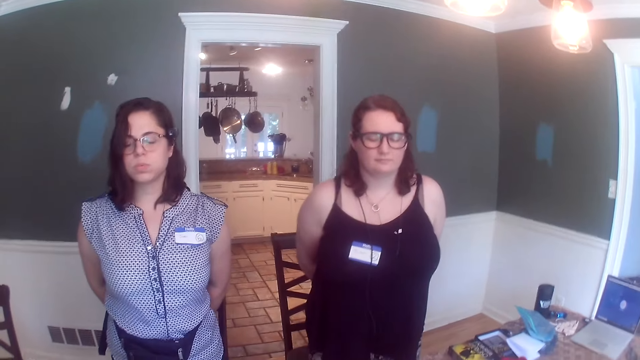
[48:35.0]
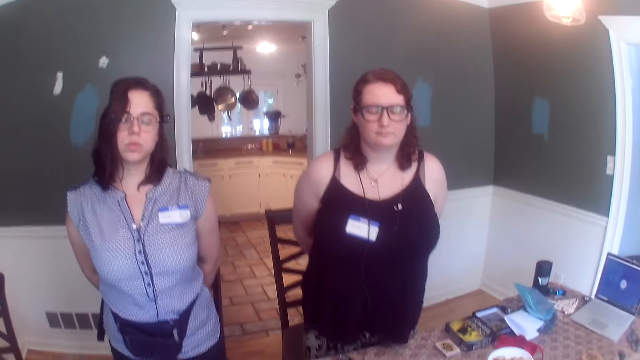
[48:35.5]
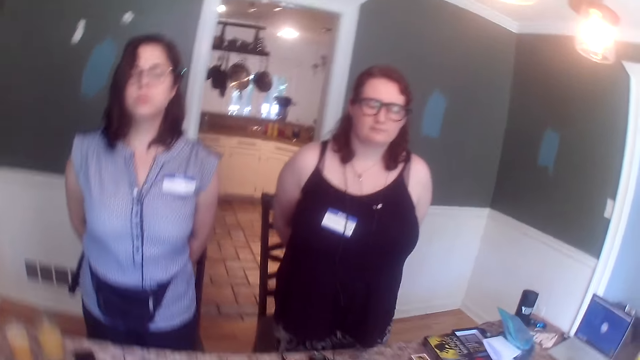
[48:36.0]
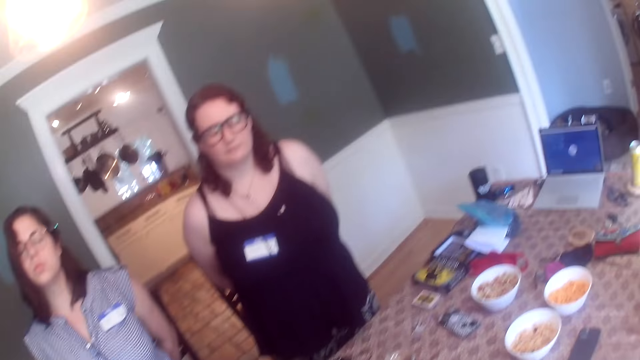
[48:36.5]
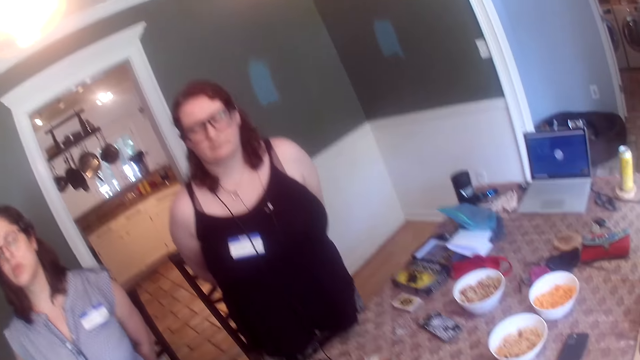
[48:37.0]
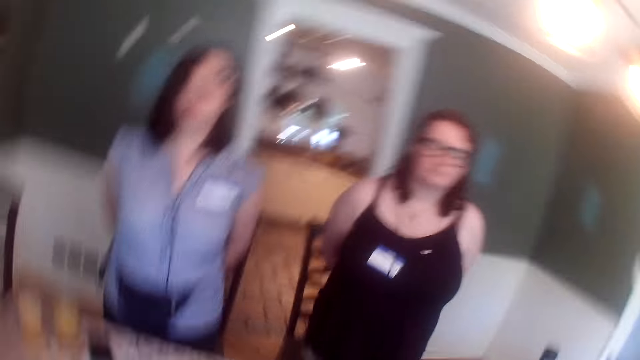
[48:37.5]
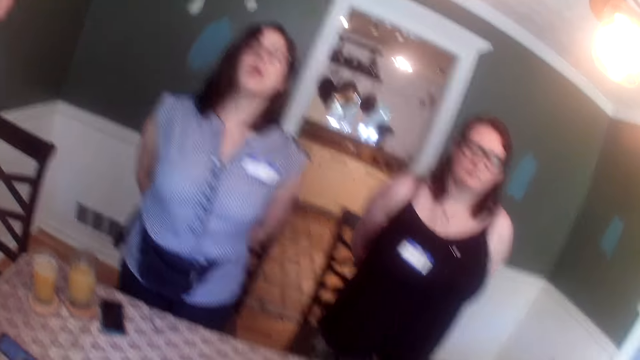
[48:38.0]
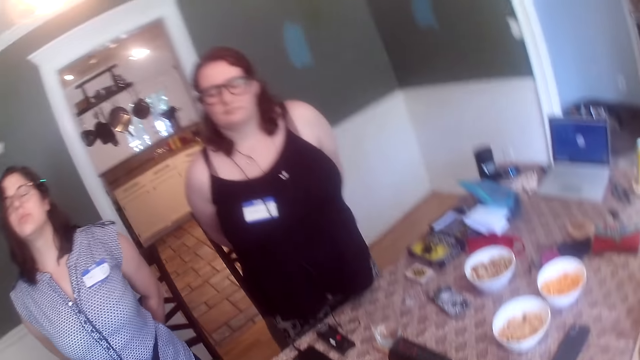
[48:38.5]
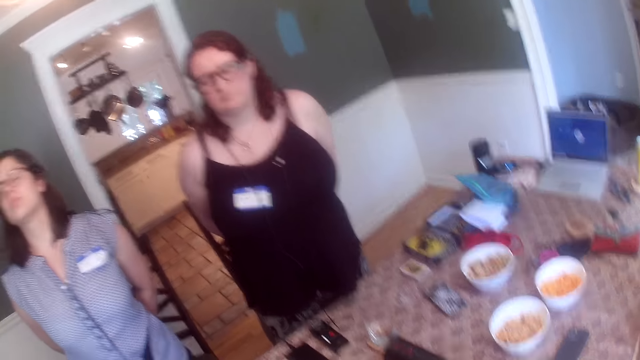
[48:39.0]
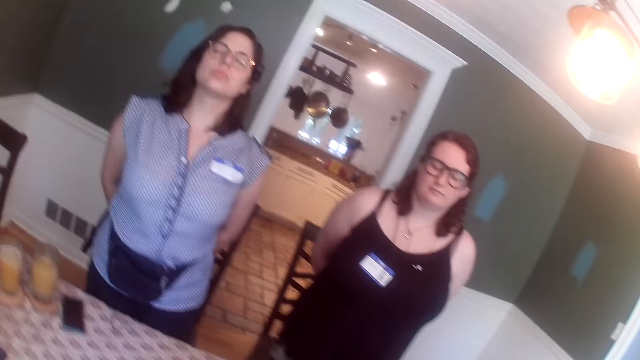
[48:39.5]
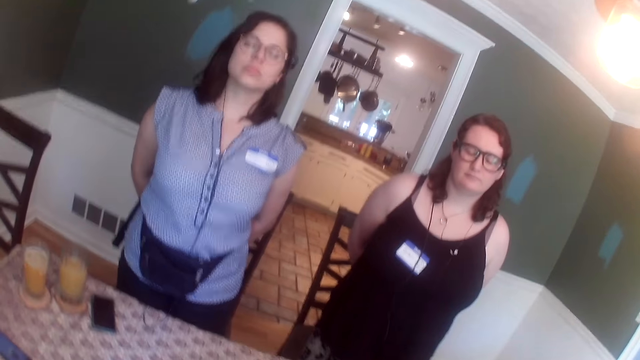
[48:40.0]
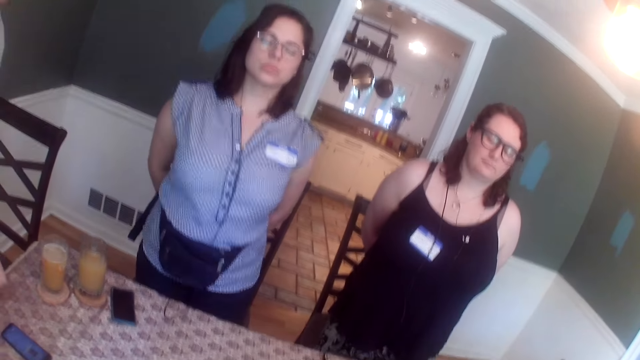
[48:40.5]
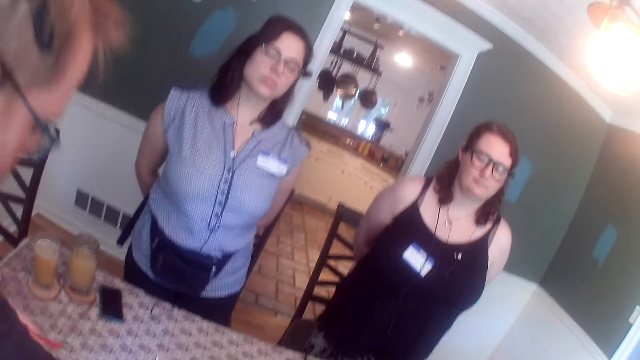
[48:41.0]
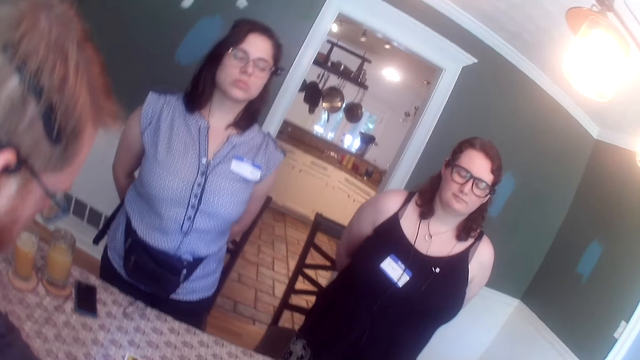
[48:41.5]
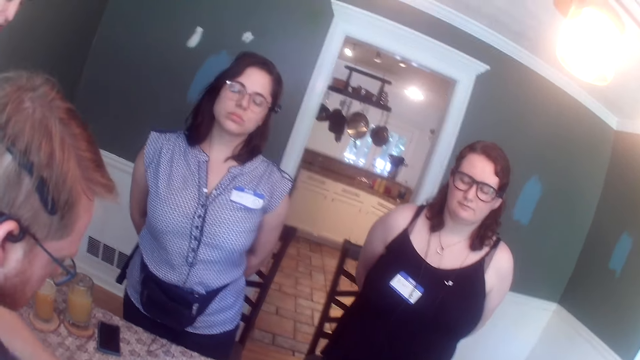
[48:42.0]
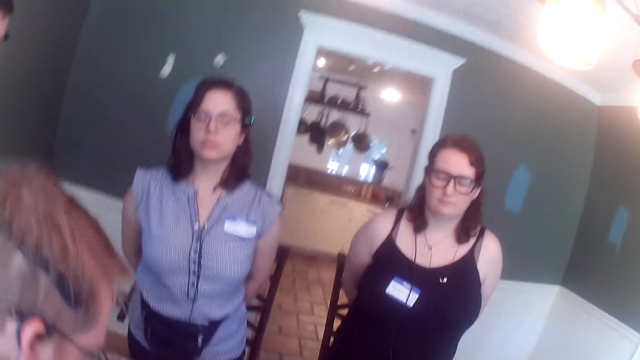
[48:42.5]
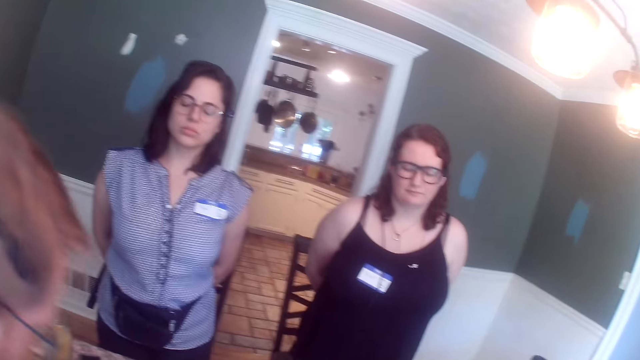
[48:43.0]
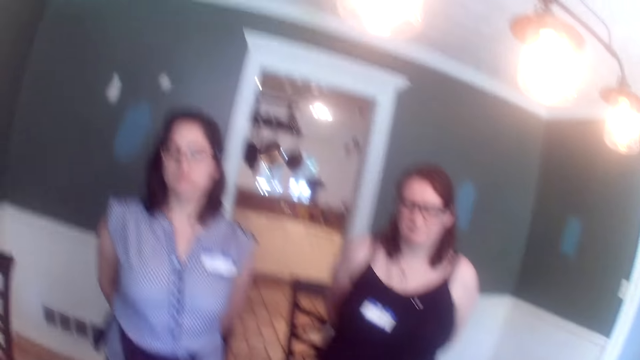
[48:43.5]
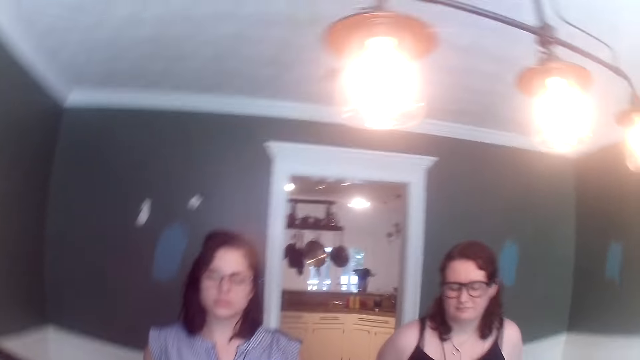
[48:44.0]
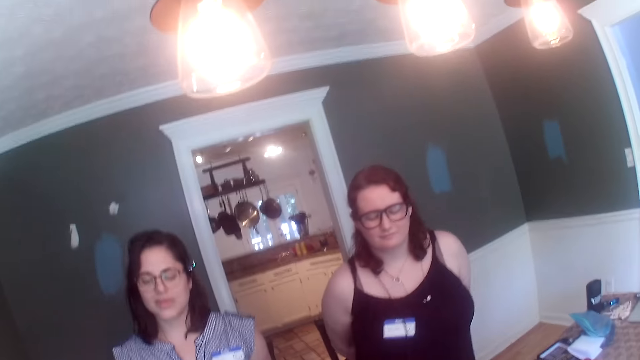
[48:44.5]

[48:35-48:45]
A man converses with the group of people at the table.

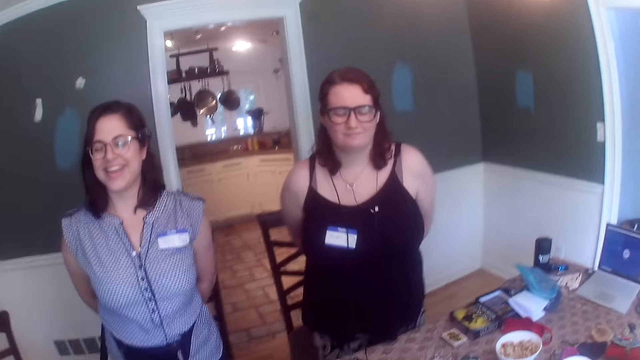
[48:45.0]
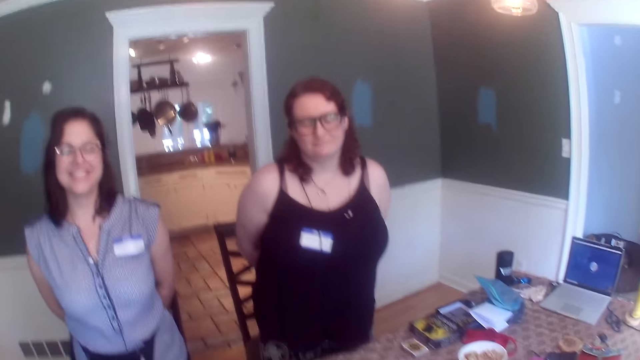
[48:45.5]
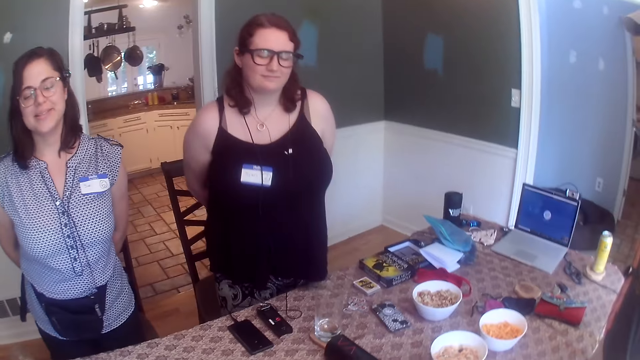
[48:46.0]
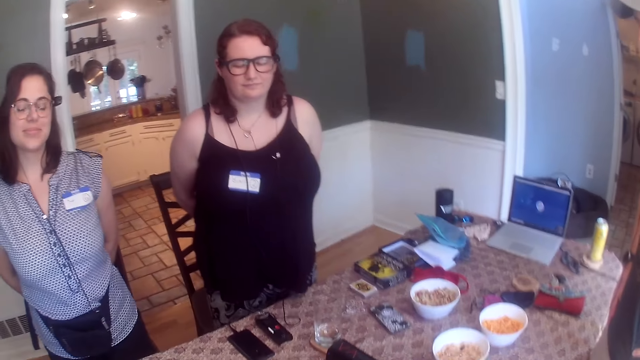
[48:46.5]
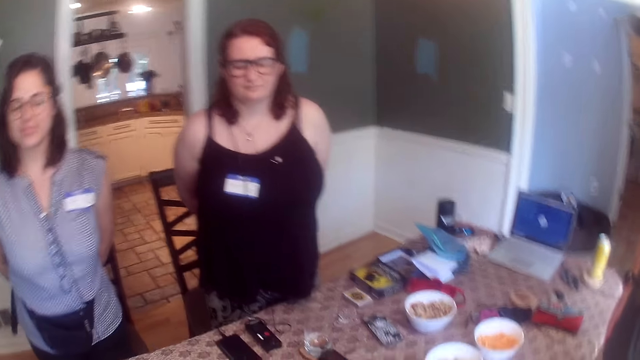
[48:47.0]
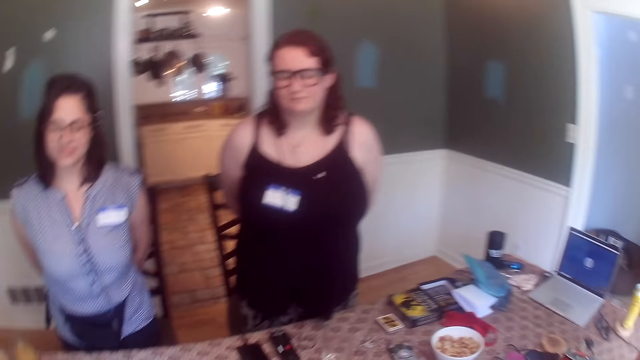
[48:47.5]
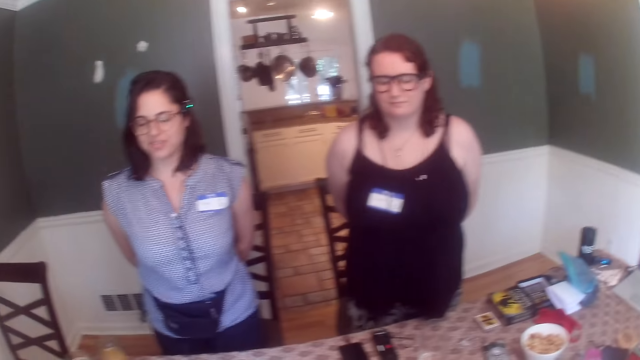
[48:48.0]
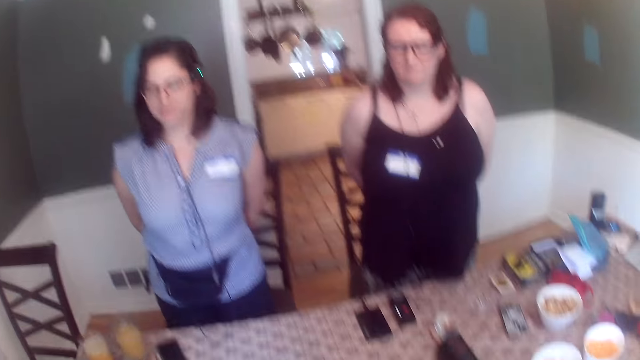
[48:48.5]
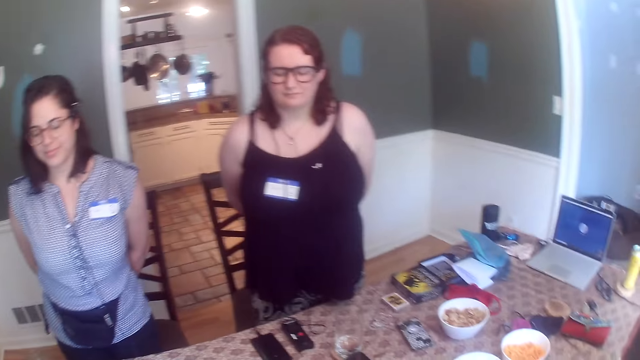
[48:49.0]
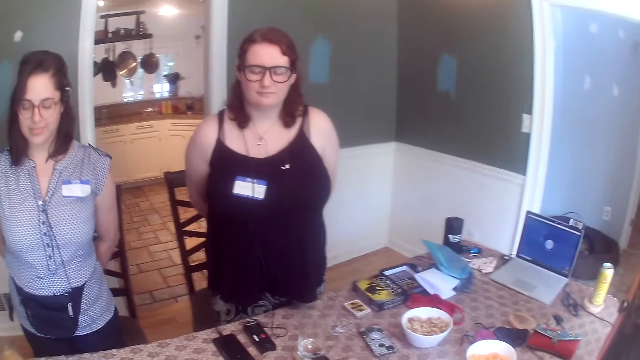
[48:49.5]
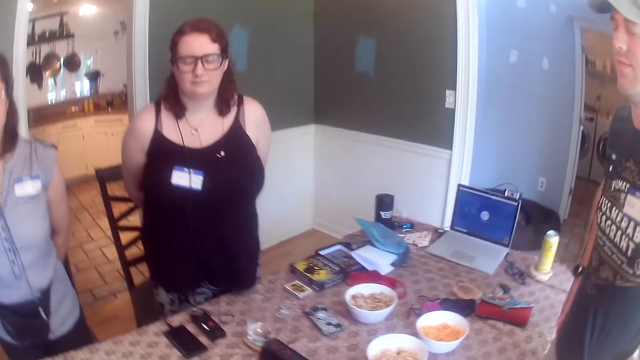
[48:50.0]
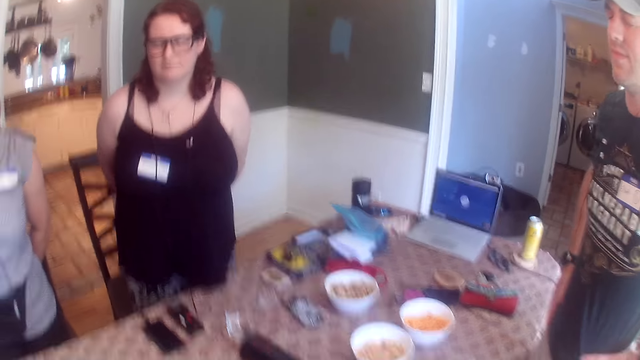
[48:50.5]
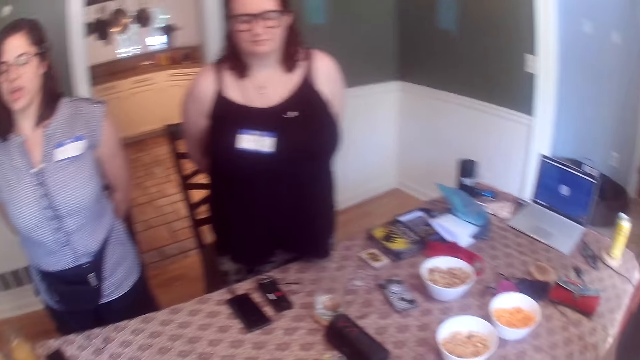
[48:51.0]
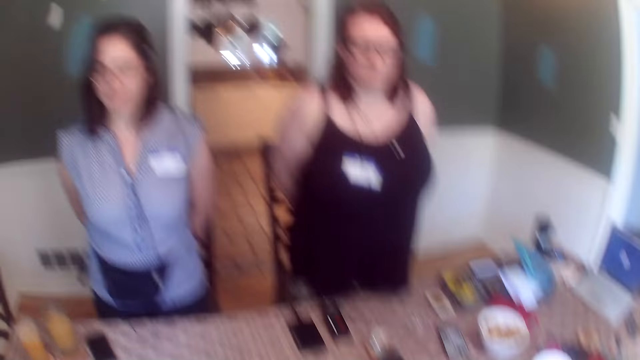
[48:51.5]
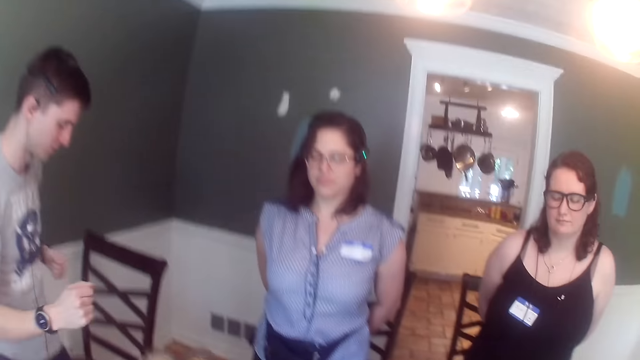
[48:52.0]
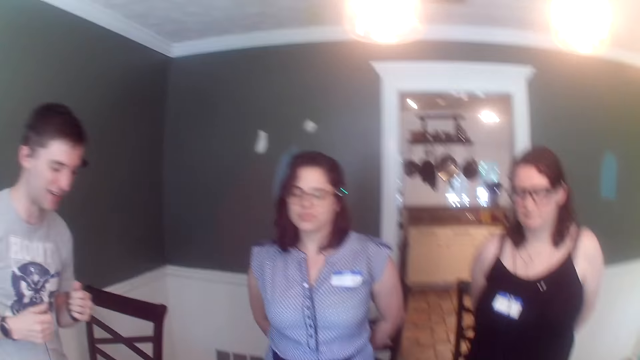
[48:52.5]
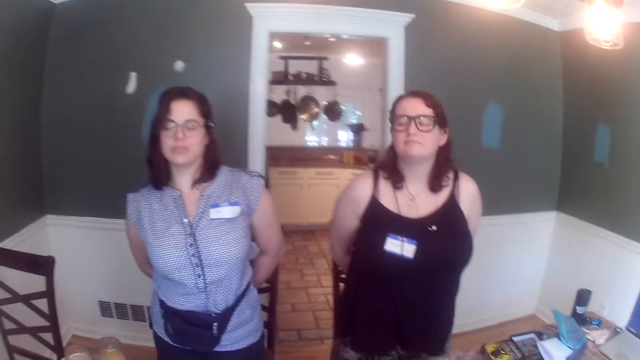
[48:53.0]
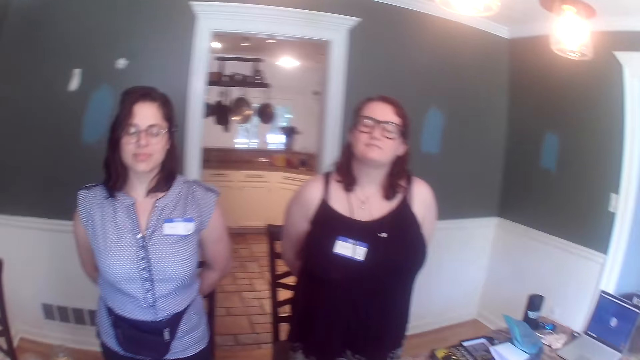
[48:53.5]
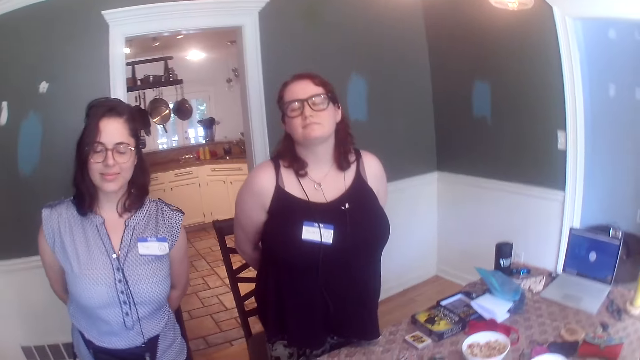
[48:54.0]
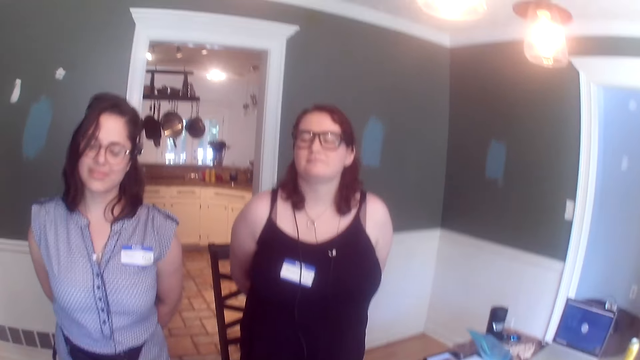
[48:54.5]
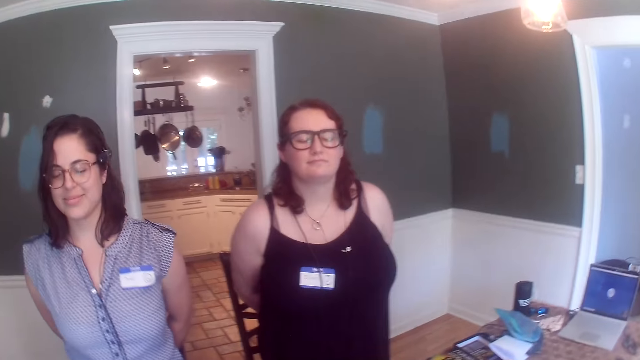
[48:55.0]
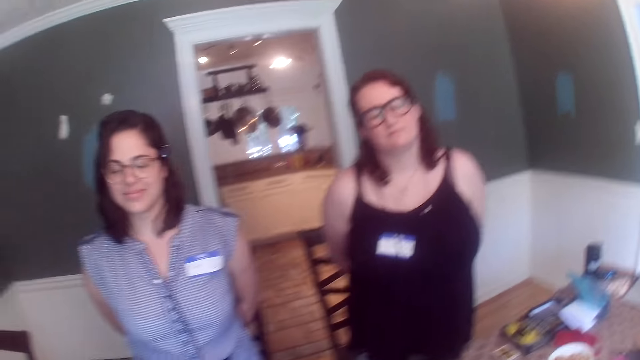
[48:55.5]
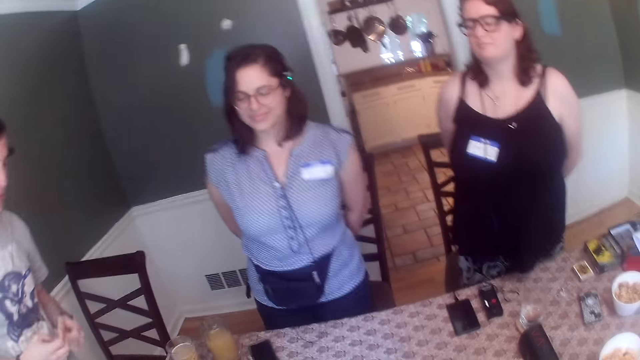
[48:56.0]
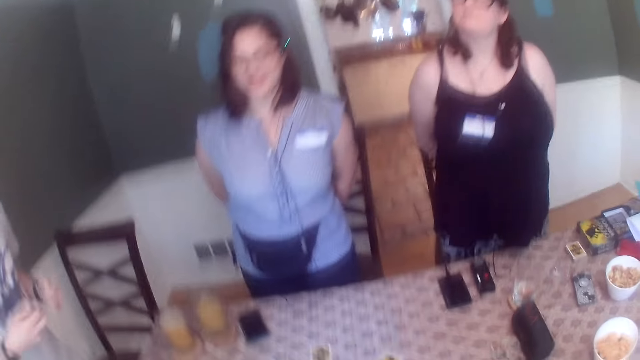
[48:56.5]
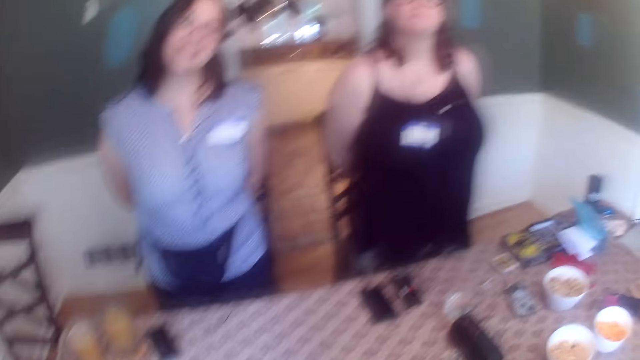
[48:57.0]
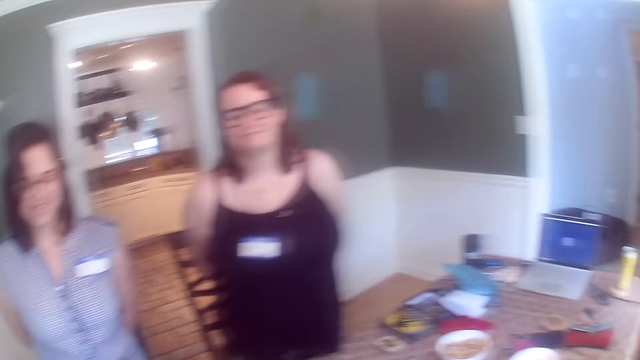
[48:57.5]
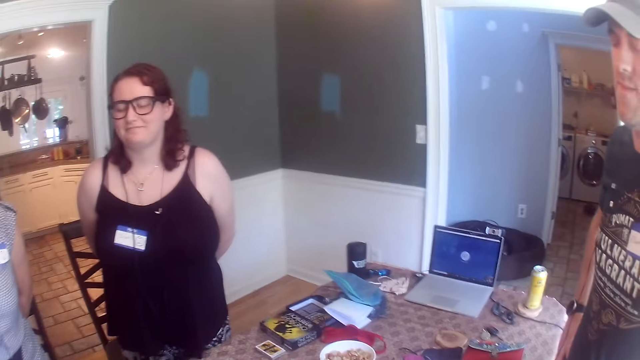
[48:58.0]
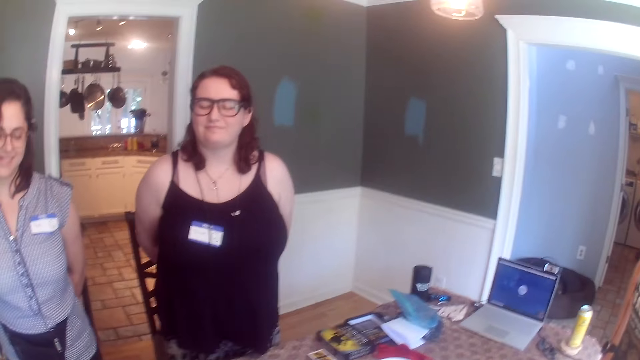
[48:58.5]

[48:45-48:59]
The woman converses with the group of people at the table. The man converses with the group of people at the table.
